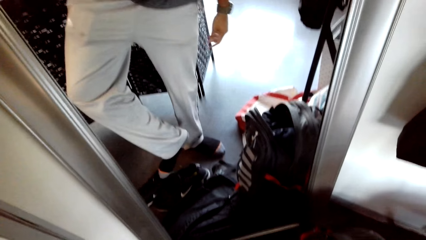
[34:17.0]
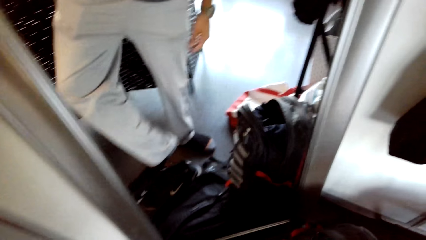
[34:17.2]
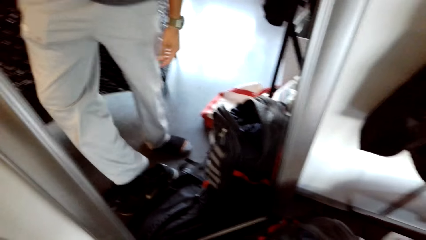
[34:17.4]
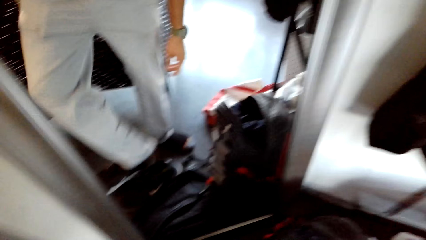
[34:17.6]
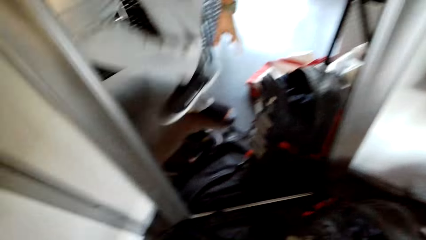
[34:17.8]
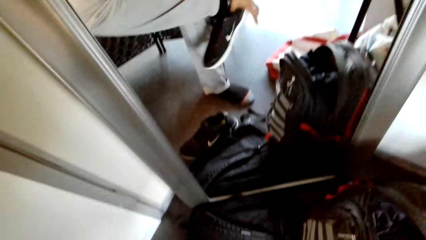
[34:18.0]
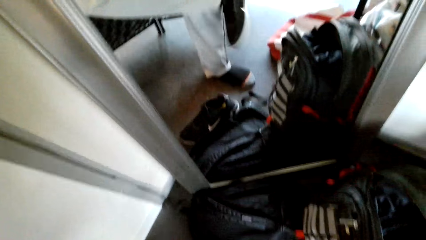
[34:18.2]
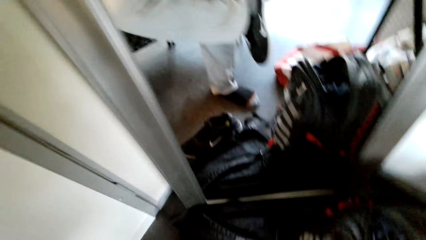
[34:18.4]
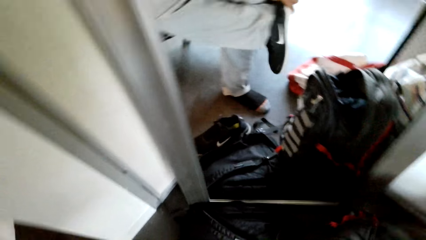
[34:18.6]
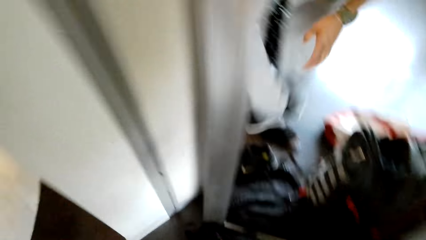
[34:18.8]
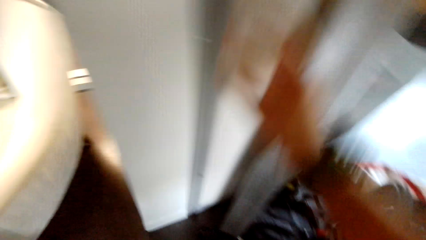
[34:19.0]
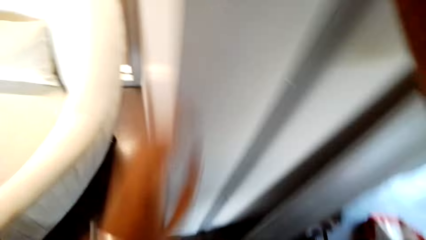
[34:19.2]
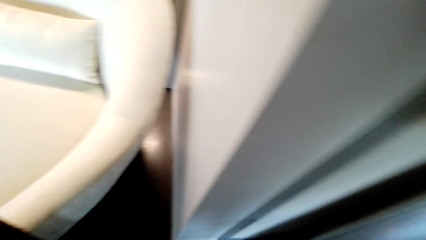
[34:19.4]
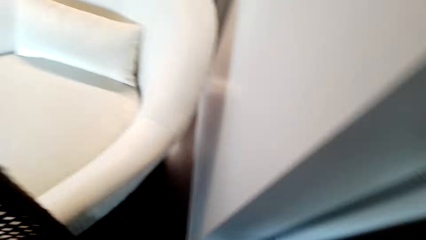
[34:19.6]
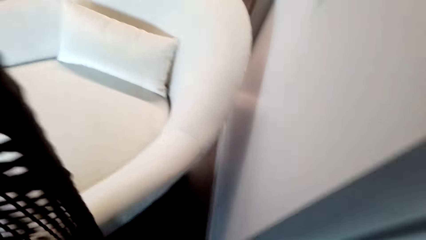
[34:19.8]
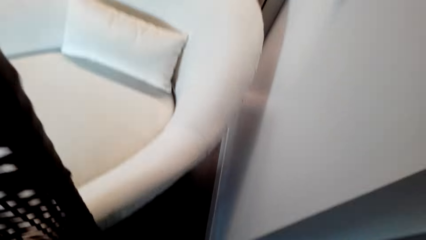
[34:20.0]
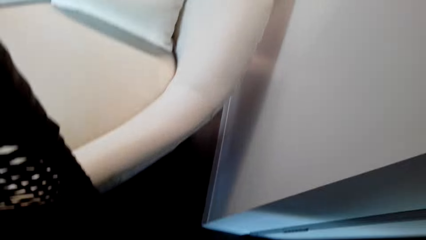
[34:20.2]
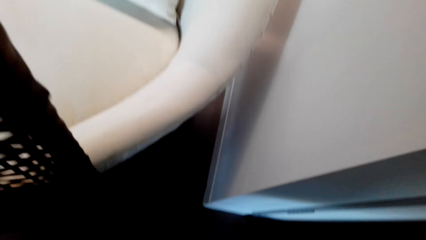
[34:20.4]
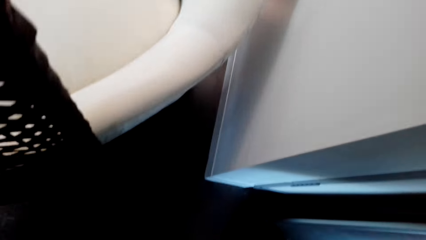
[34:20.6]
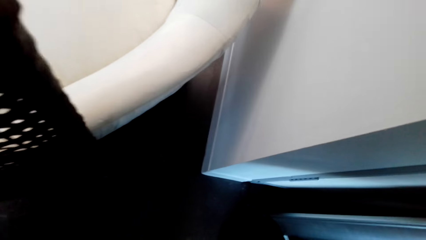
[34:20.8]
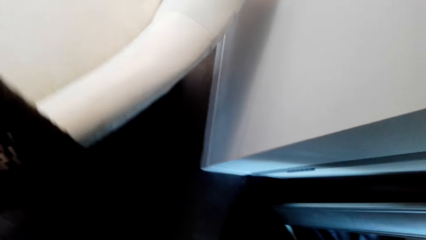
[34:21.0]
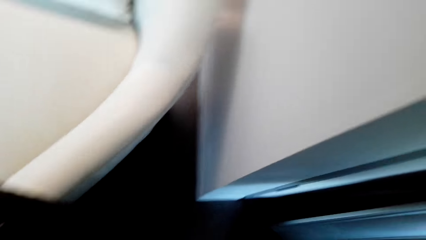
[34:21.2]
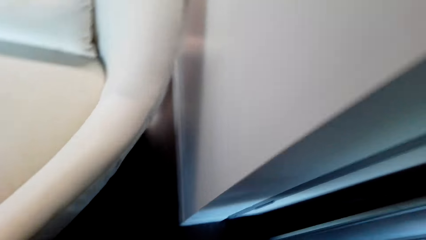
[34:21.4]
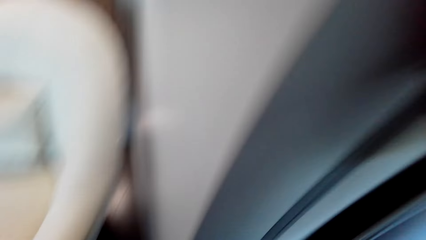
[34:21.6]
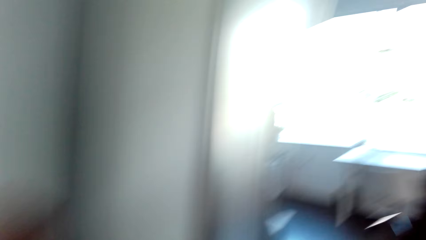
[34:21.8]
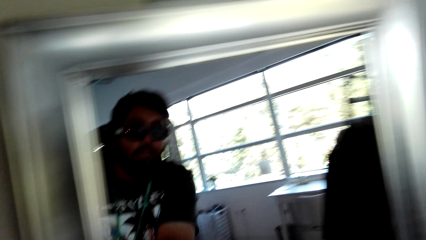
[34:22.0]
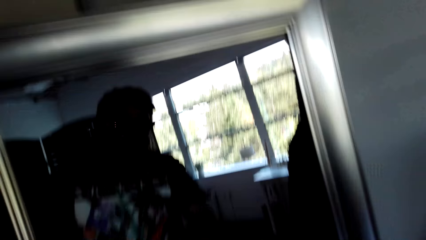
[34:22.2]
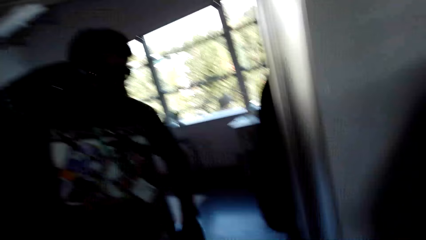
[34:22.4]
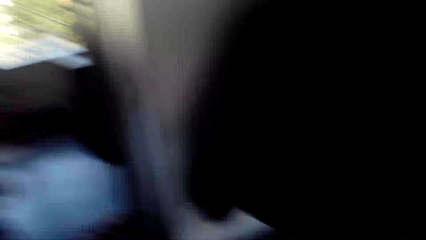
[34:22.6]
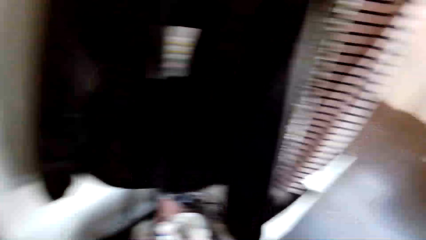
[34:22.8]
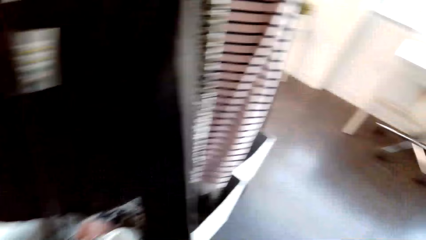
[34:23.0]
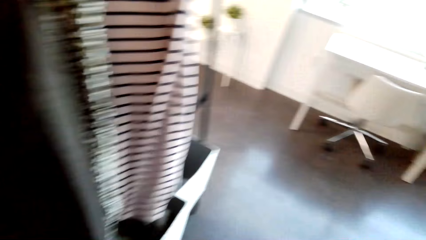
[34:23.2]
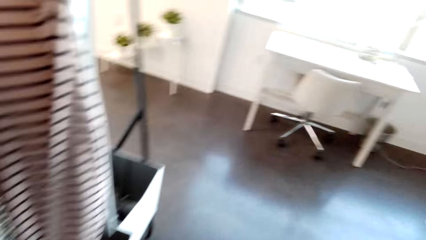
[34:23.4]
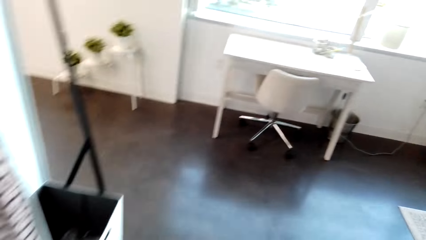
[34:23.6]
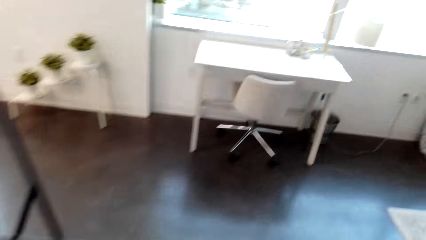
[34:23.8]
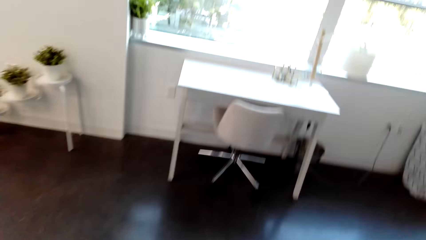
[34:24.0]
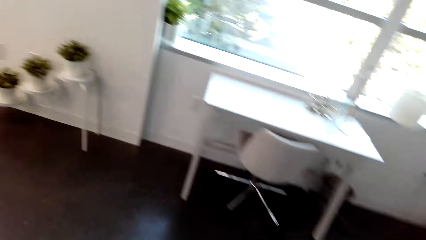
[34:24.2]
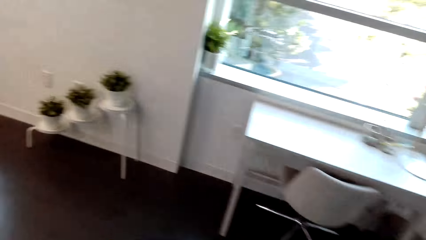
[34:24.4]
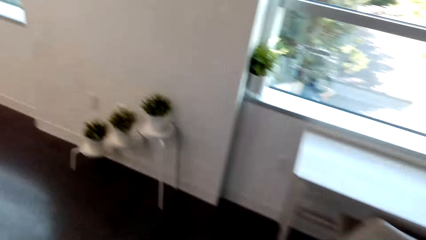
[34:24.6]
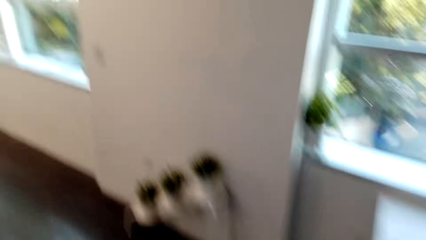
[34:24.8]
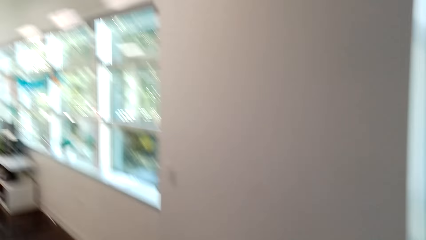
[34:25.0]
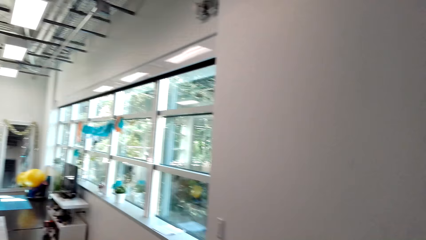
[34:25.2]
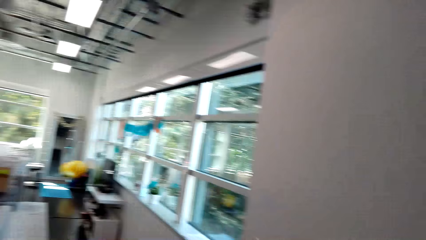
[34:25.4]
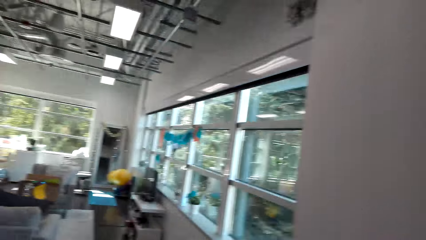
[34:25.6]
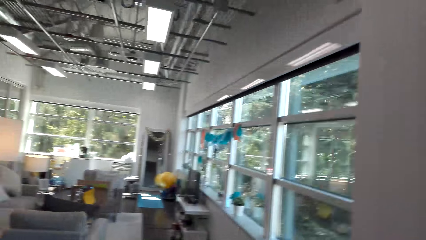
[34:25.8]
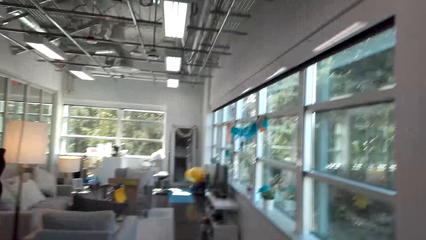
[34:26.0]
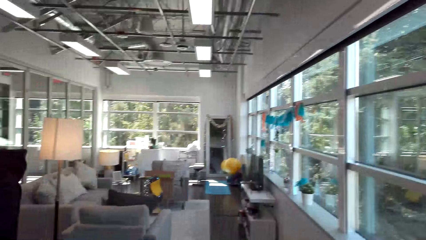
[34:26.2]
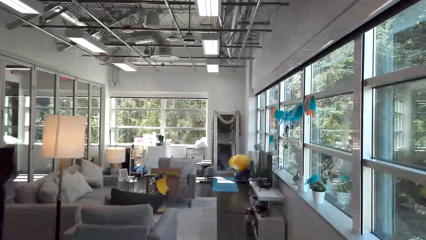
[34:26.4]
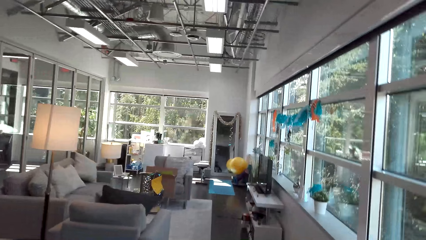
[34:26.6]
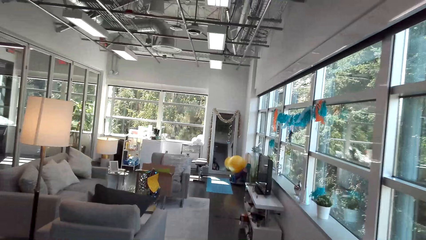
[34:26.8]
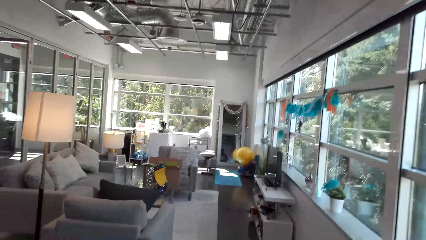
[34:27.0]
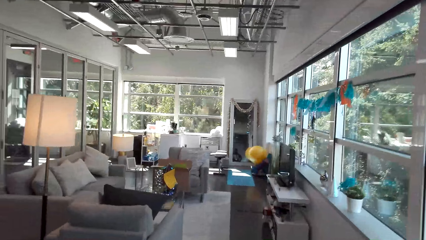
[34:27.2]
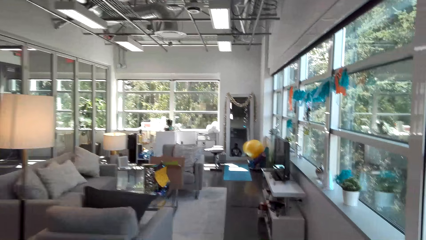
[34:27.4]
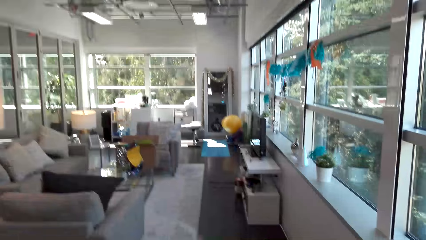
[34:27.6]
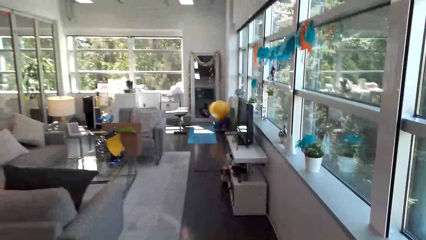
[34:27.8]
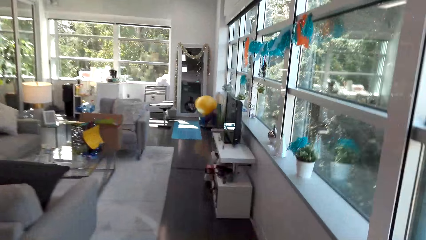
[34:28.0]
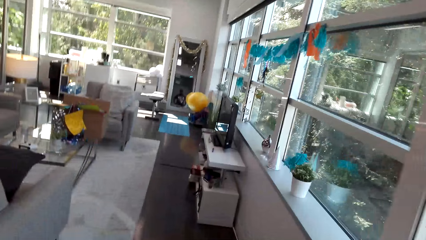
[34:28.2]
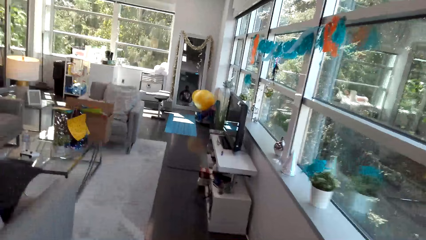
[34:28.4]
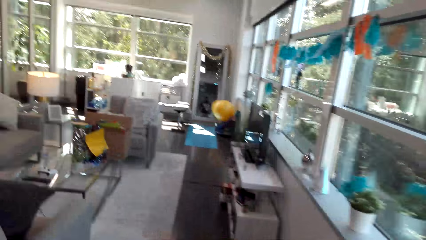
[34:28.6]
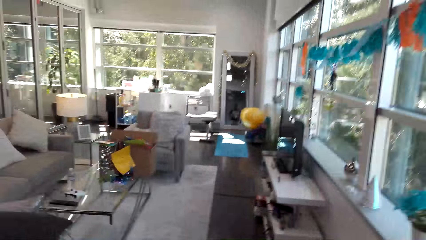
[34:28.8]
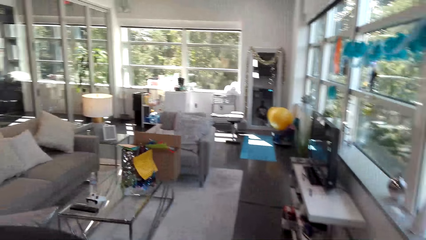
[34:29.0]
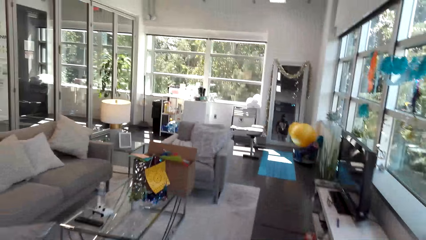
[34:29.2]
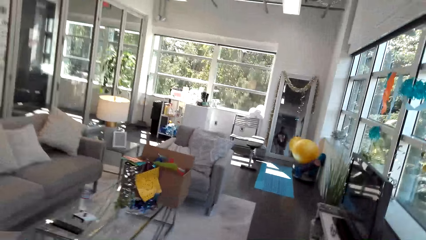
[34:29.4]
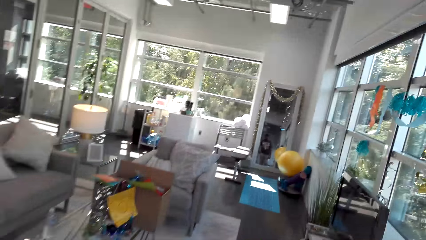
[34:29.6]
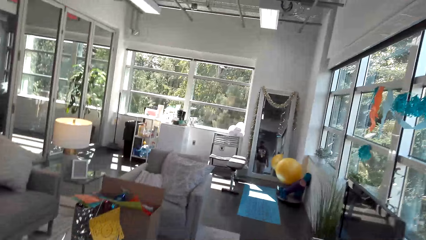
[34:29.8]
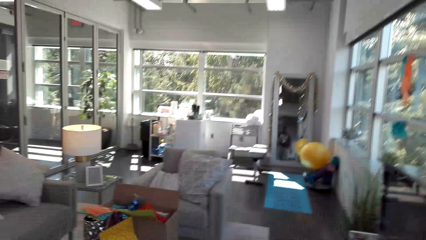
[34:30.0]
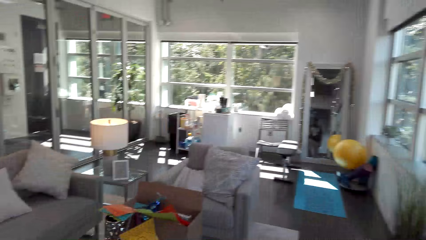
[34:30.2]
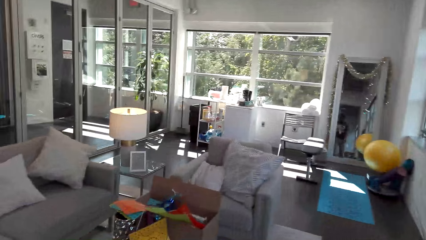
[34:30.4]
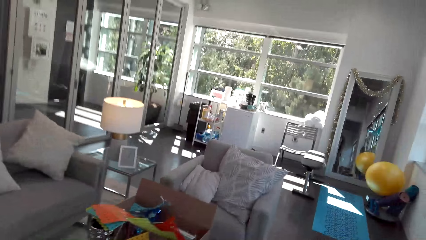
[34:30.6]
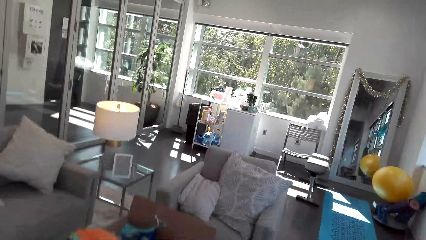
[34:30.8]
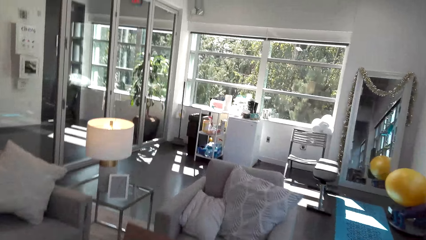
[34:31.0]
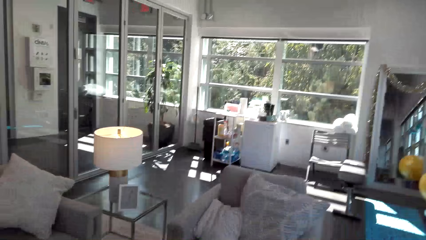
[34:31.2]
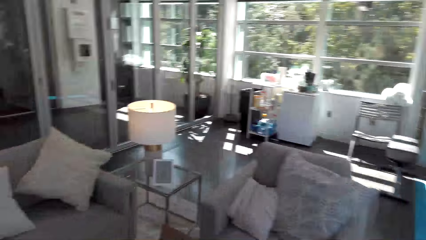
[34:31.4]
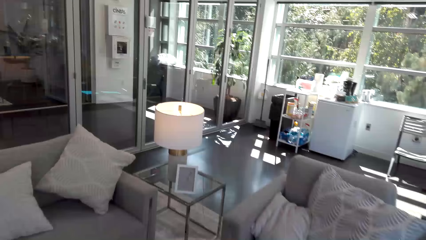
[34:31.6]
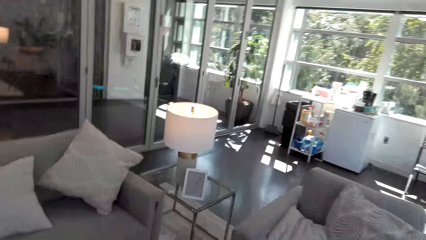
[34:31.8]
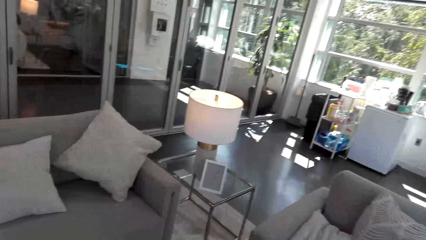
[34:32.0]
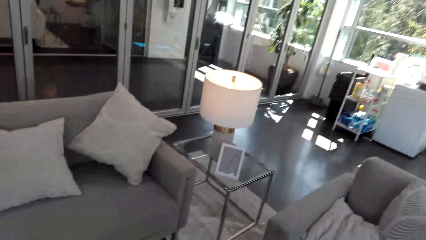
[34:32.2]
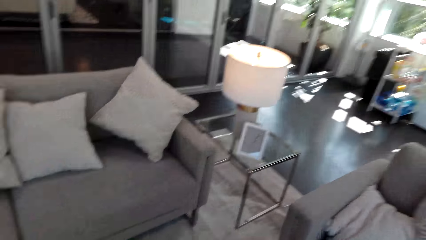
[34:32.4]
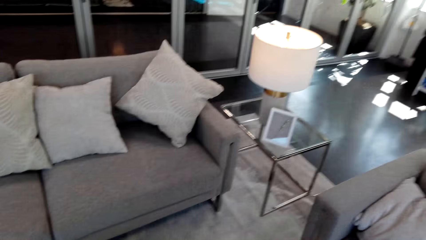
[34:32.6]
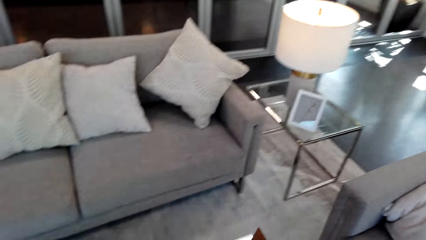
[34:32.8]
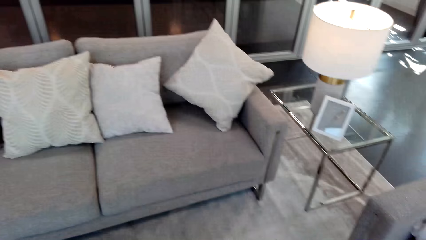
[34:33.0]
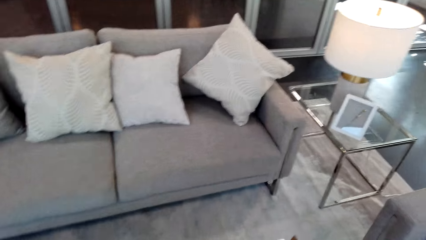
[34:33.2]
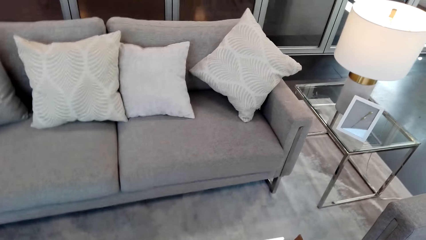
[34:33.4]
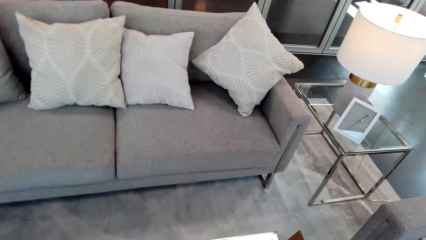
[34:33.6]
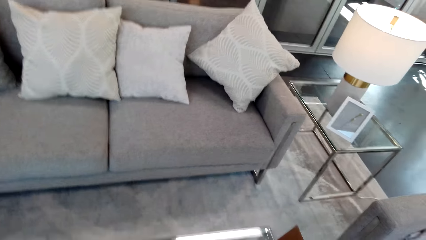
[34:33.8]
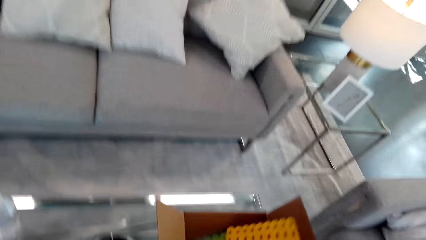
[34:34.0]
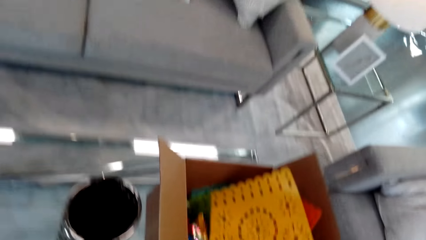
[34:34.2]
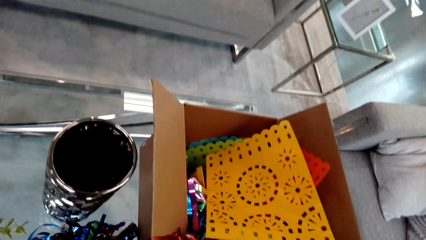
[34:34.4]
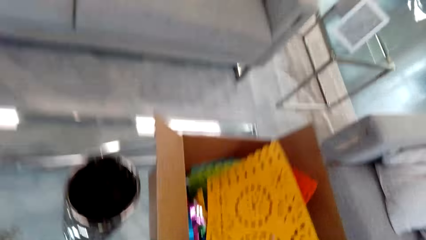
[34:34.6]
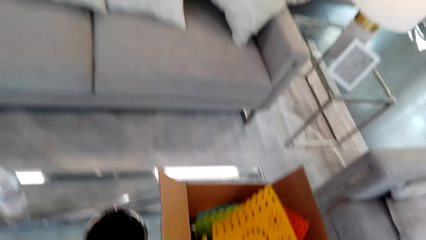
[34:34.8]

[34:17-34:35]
The camera wearer wears the shoes. They move around the room. They walk.
